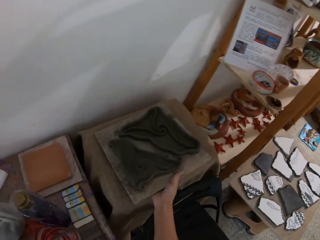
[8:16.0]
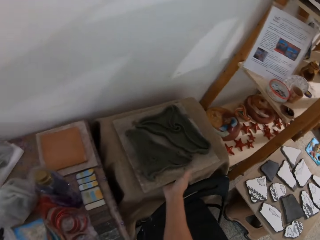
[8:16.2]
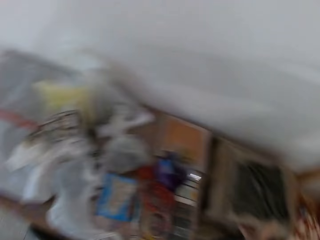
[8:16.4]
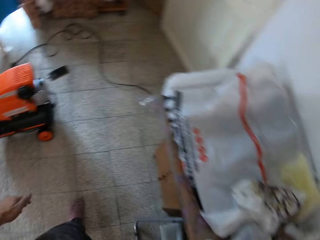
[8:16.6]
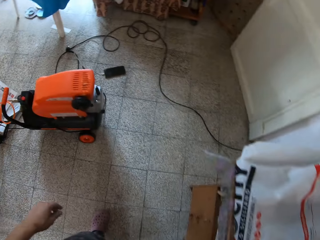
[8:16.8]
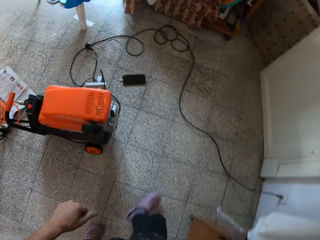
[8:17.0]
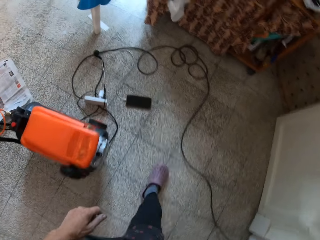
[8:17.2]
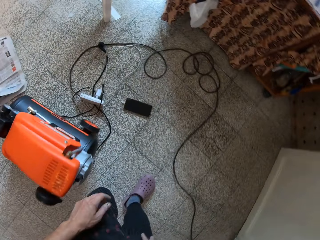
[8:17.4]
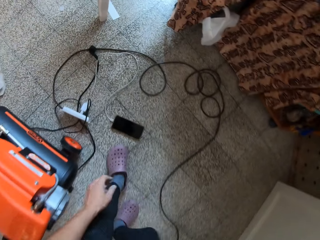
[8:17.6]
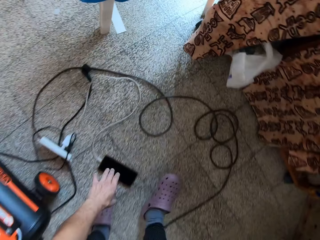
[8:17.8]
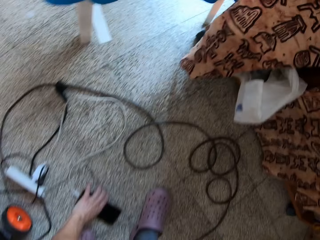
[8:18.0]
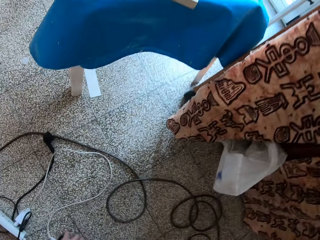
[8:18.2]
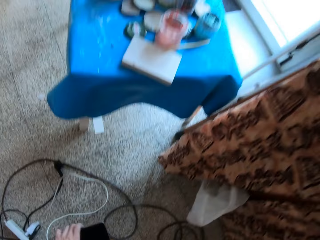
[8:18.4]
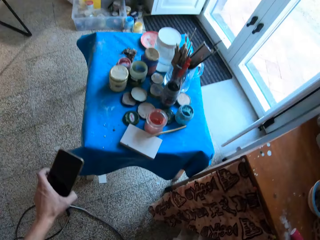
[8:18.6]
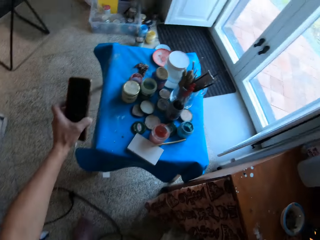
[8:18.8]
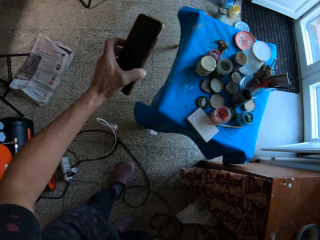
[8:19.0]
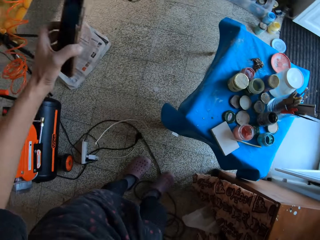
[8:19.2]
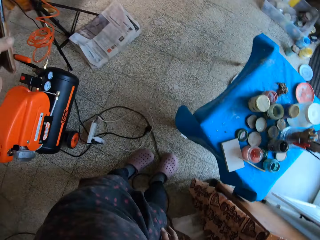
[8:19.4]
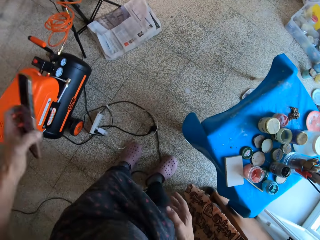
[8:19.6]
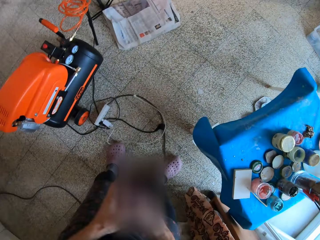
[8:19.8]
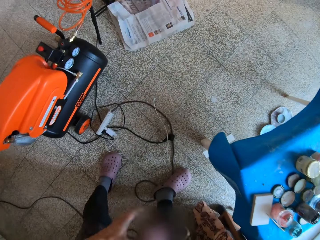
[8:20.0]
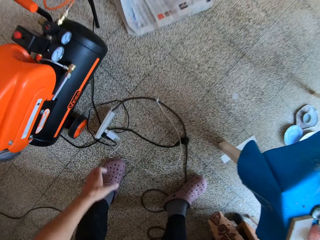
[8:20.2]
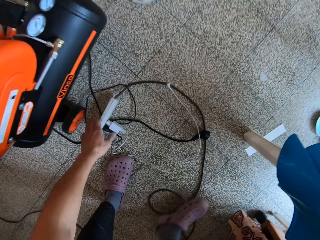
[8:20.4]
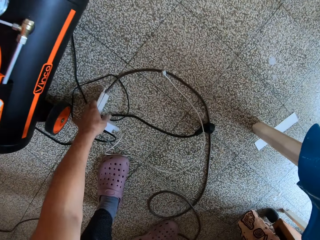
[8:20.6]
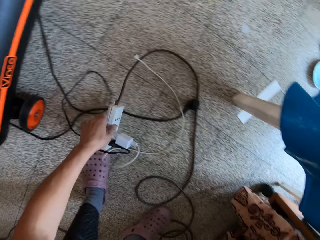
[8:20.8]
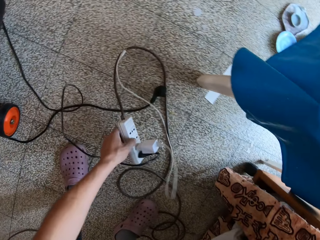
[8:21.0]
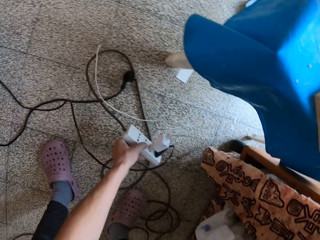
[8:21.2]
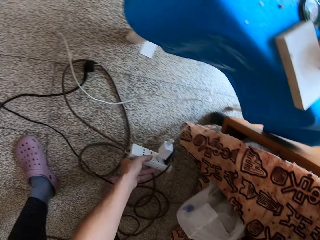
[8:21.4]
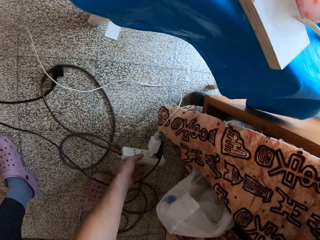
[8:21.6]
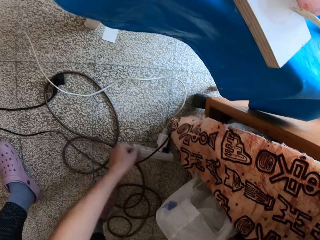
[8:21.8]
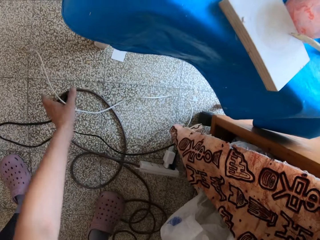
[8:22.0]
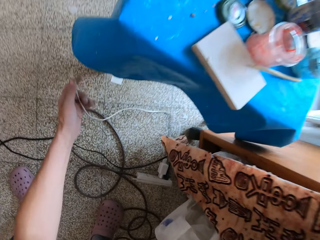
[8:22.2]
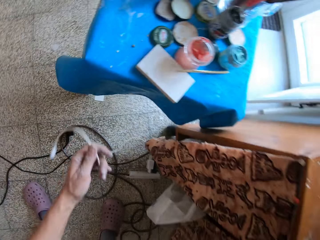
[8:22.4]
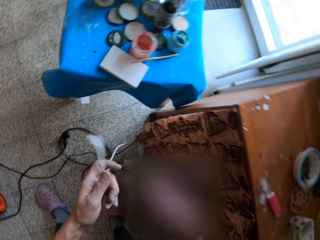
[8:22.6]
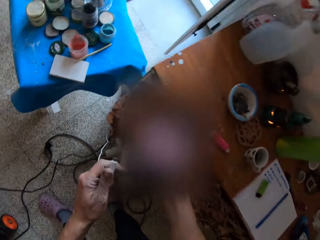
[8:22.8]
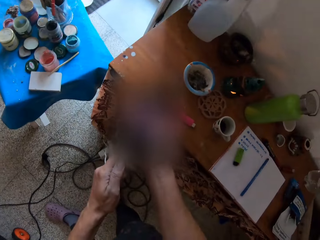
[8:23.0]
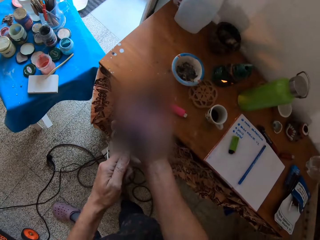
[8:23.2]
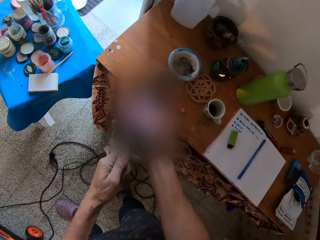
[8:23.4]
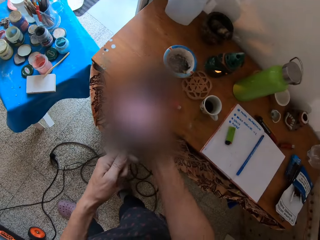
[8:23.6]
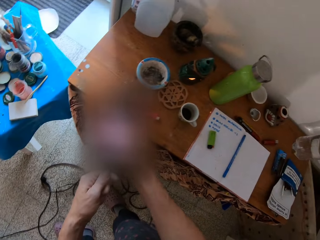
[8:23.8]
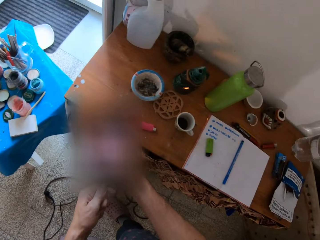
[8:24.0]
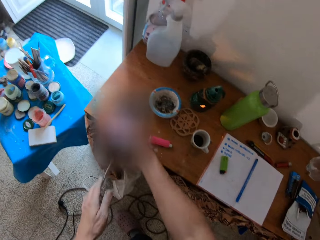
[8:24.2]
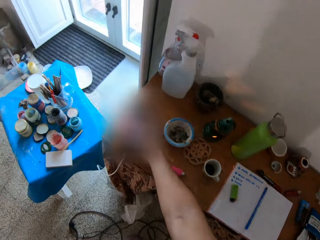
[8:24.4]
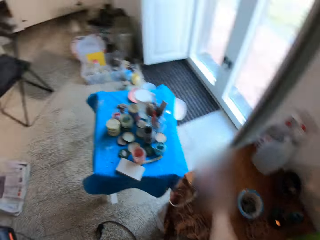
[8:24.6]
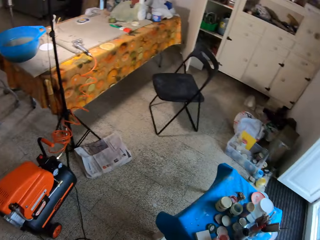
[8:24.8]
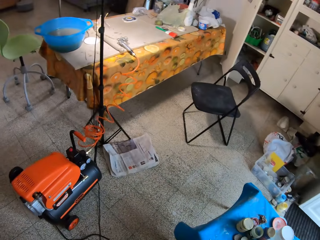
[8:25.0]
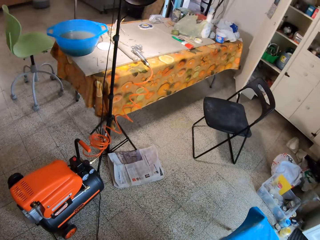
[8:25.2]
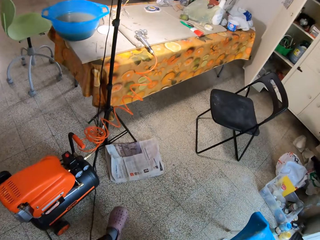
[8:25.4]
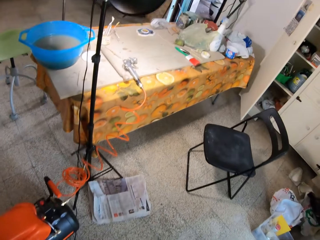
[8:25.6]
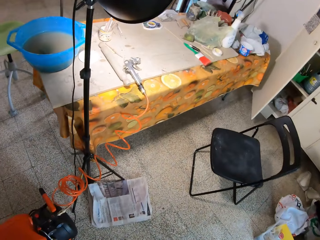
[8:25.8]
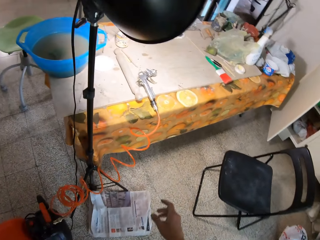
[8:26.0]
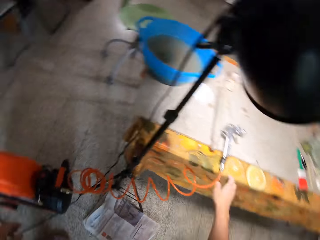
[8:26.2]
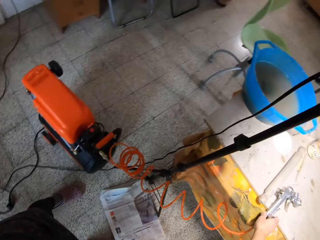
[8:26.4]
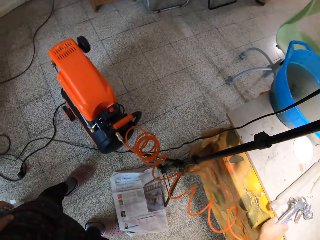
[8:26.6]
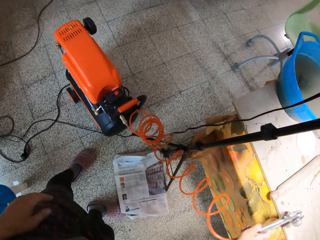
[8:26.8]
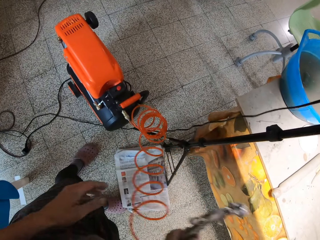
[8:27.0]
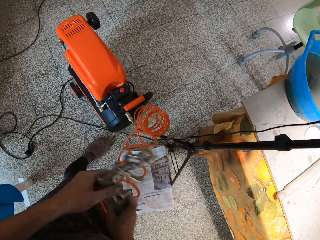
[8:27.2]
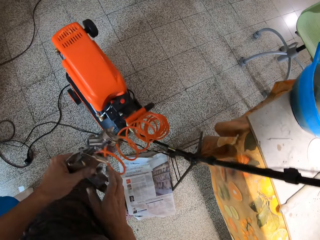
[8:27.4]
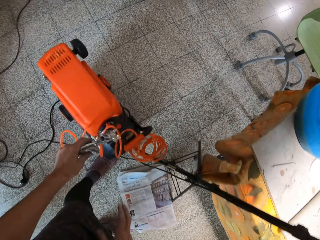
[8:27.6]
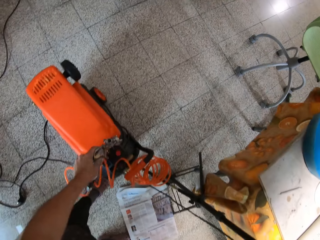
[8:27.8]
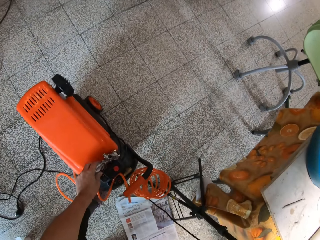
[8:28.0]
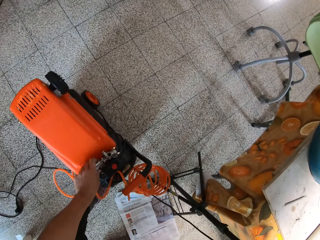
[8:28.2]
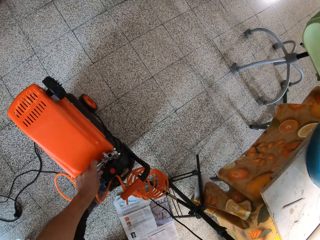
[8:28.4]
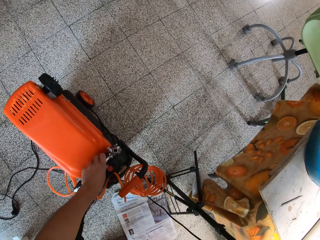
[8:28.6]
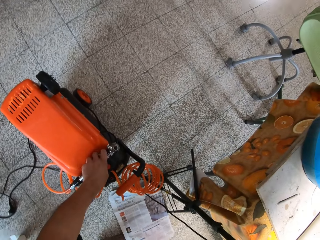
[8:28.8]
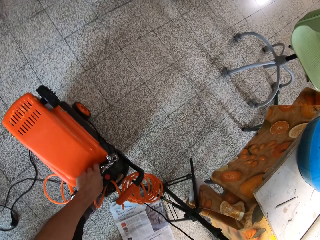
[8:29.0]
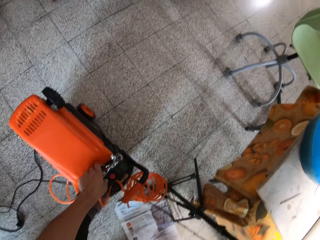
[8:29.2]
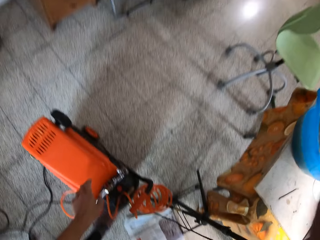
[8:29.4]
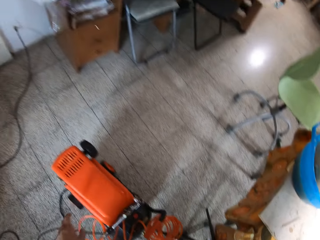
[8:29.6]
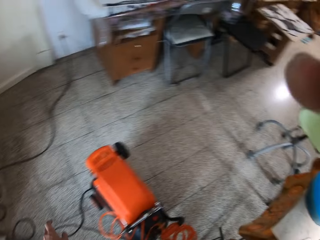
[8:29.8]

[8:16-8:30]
The camera wearer drops the table board on top of a table with his right hand. He walks around the workshop. He picks up a phone from the floor with his left hand. He passes the phone from his left hand to his right hand. He picks up a socket from the floor with his left hand. He drops the socket on the floor with his left hand. He picks up a phone cord from the floor with his left hand. He connects the phone cord on his left hand to the phone on his right hand. He drops the phone on the table with his right hand. He walks around the workshop. He picks up a clay moulder or caliper from the table with his right hand. He passes the clay moulder from his right hand to his left hand. He places the clay moulder on a clay moulding machine with his left hand.
